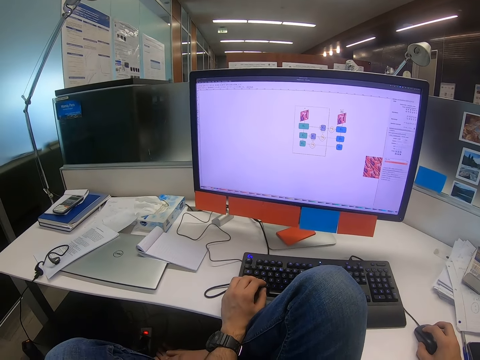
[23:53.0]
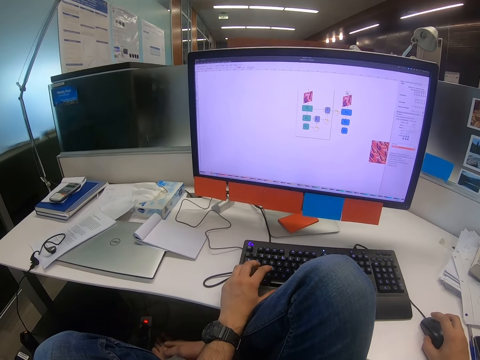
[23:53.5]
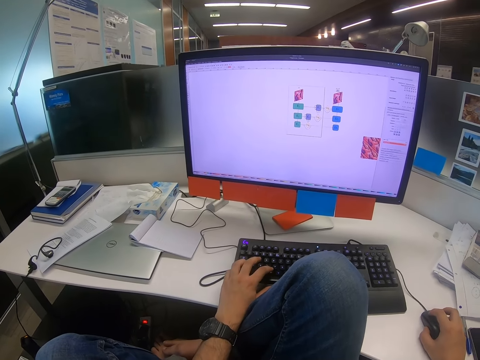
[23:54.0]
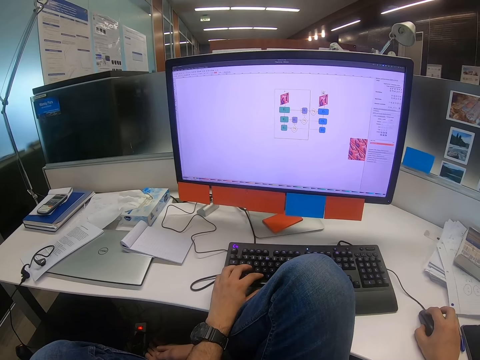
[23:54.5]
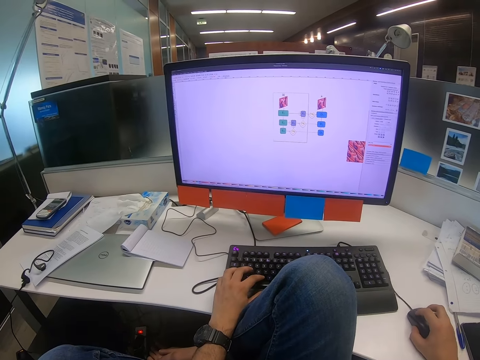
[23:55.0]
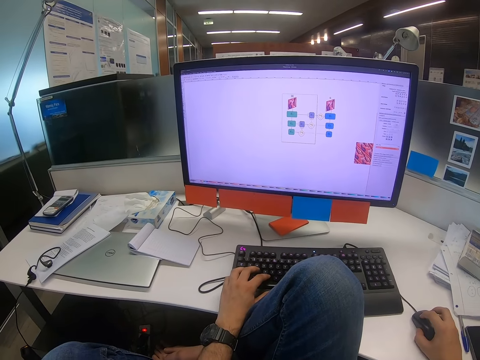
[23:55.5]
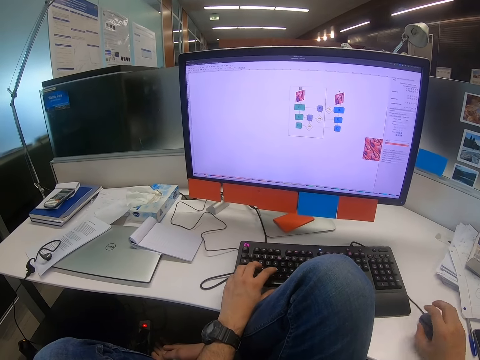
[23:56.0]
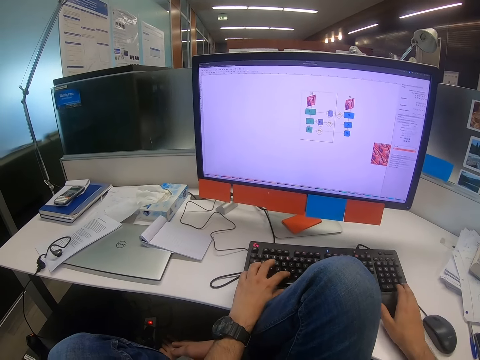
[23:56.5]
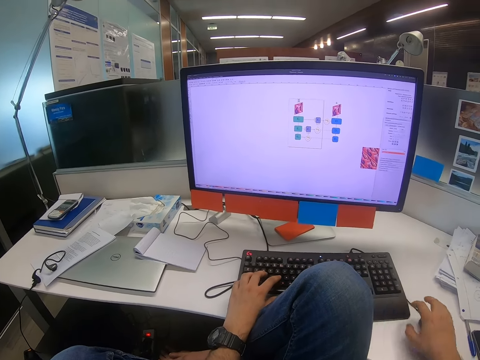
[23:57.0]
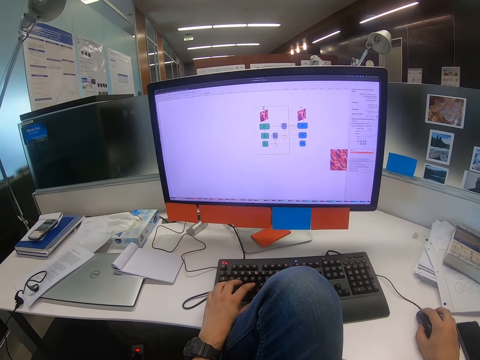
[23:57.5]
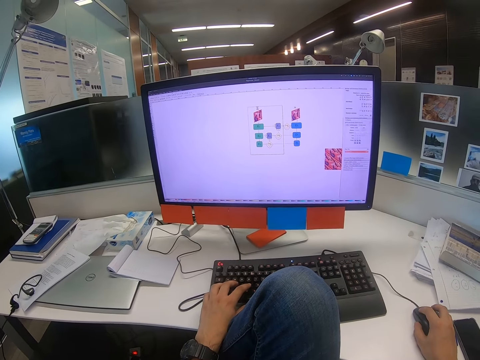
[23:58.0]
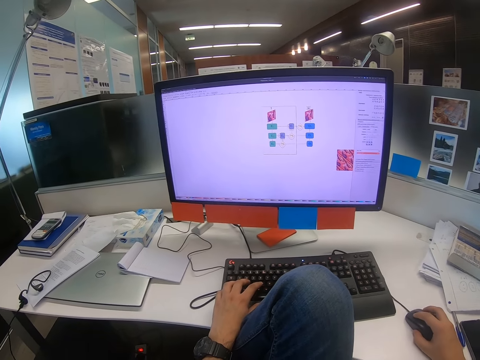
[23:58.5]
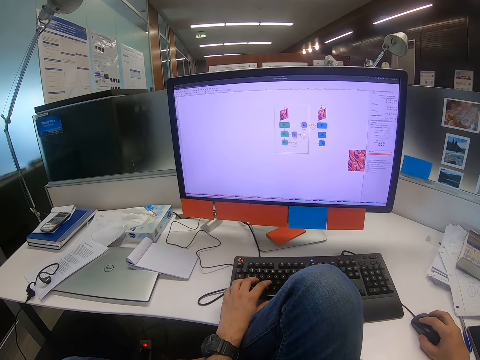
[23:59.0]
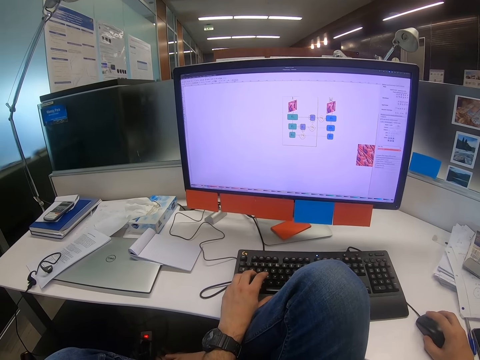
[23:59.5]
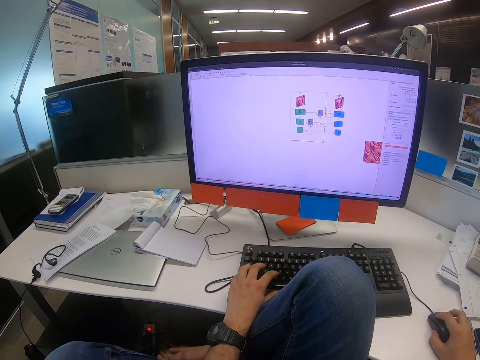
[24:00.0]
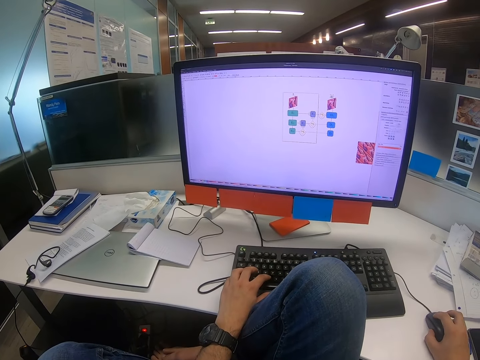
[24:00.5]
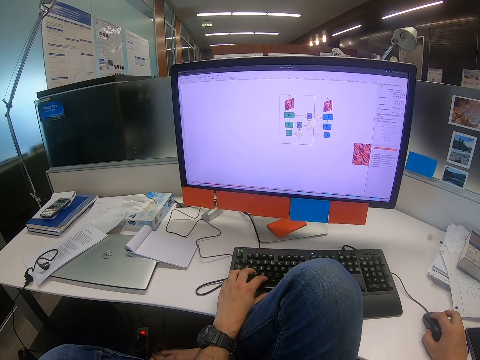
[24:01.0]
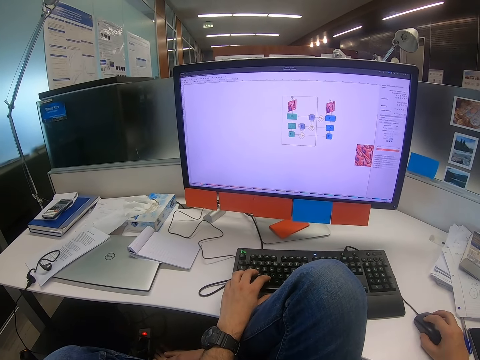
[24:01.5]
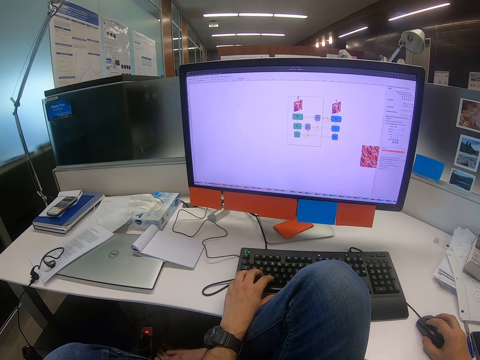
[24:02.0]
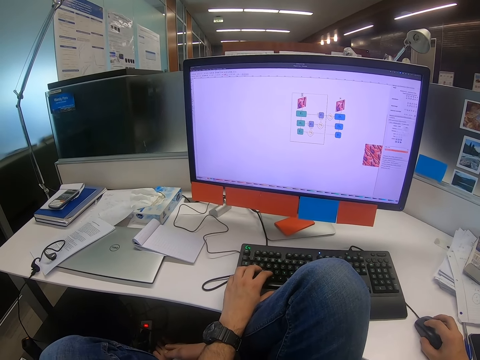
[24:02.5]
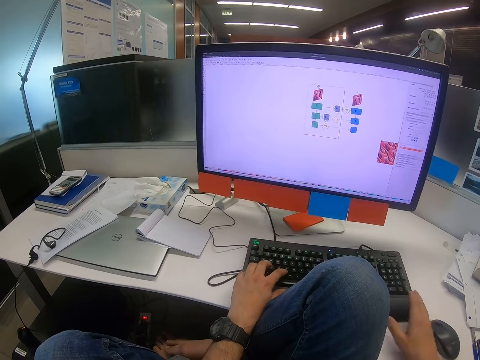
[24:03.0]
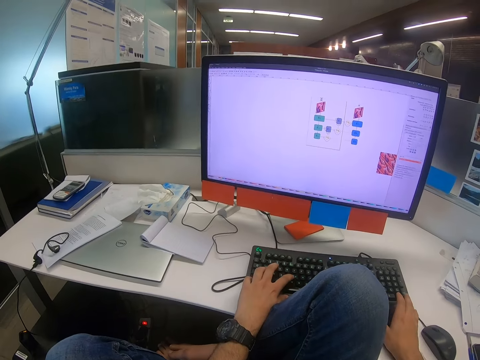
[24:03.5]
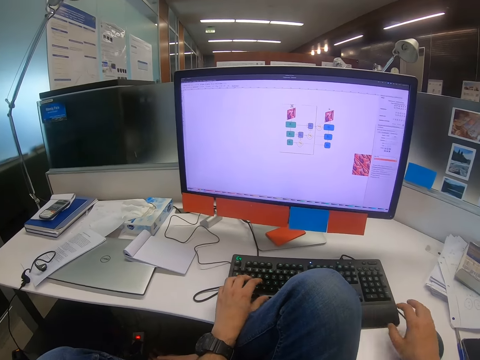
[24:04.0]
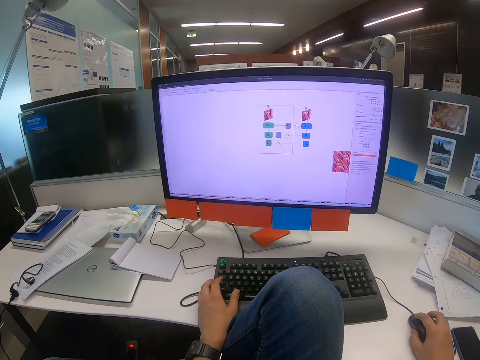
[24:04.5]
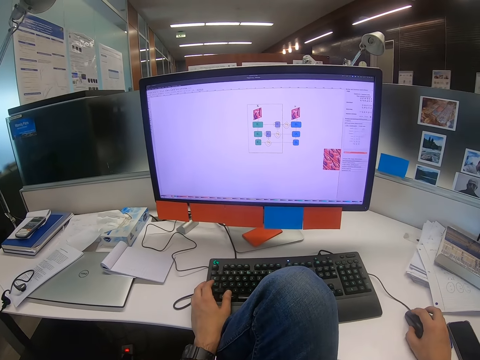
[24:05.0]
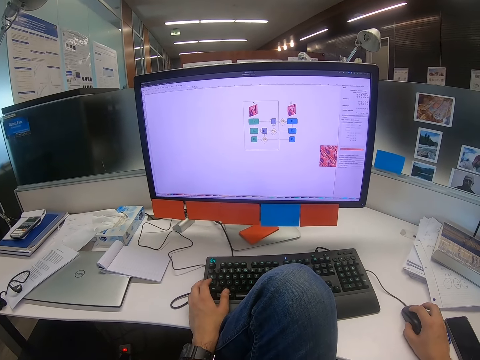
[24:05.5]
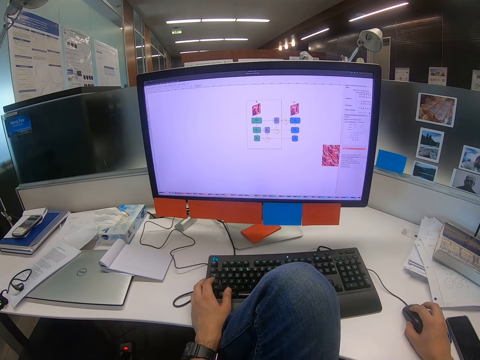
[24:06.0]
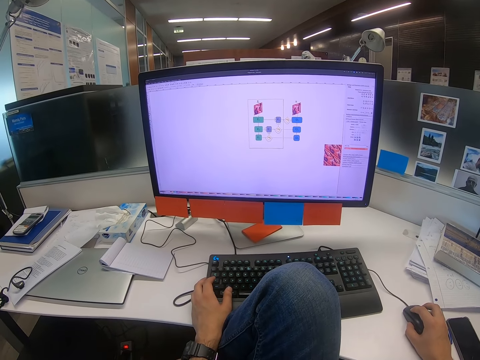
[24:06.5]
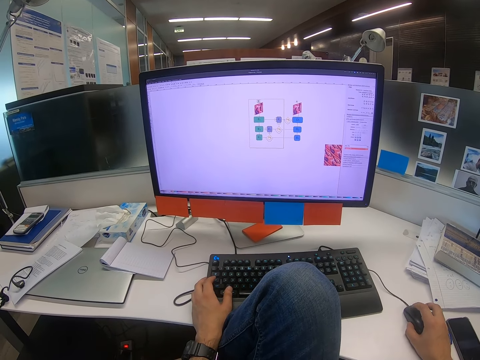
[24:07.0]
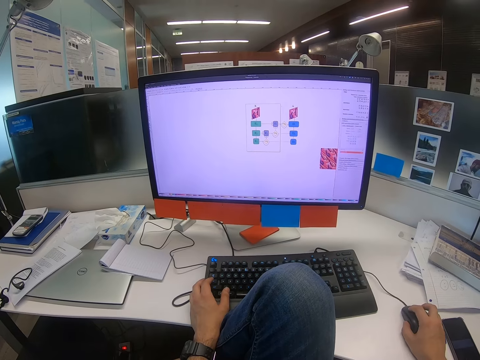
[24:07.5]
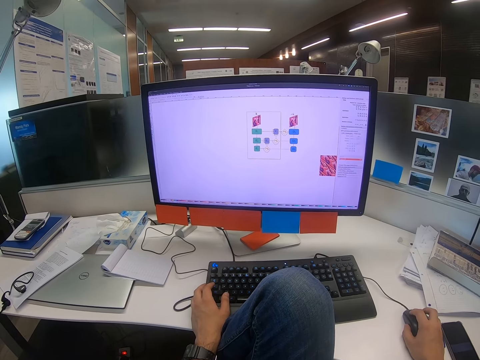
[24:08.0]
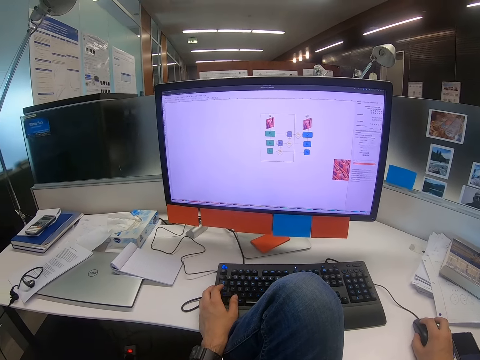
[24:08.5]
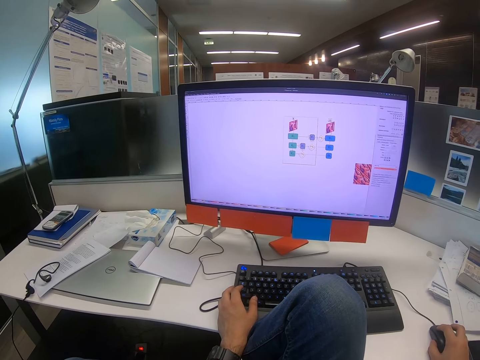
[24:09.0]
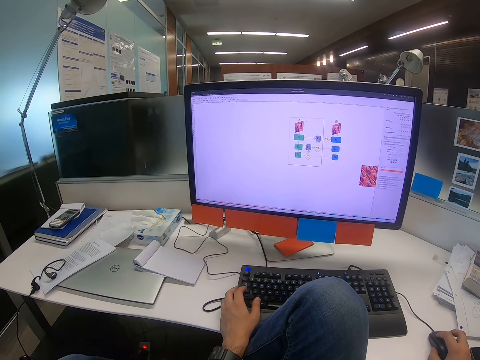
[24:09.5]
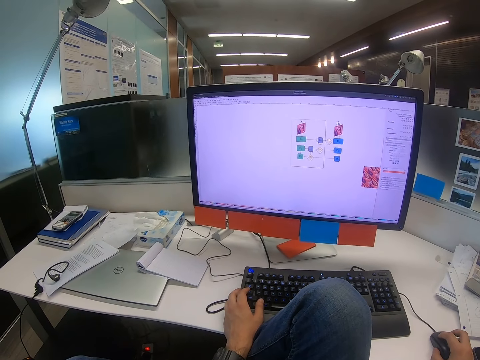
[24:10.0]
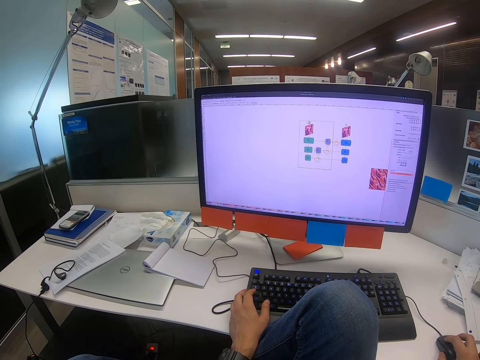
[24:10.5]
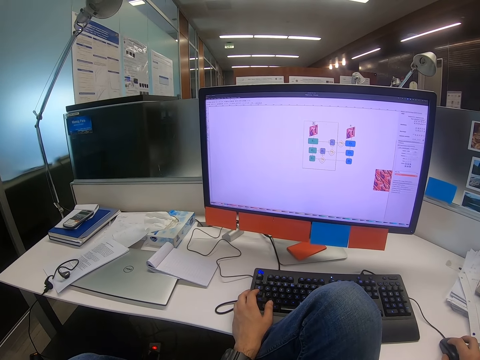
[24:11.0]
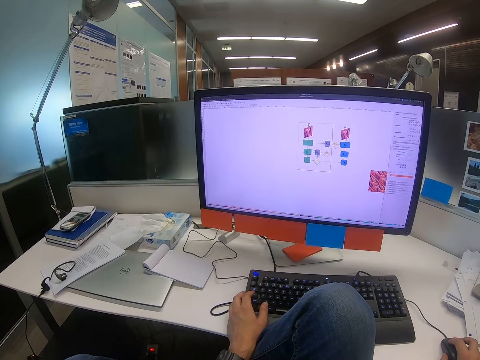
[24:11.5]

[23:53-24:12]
The camera wearer types on the keyboard with the left hand. He moves the mouse with his right hand. He types on the keyboard with the right hand. He moves the mouse with his right hand. He types on the keyboard with the left hand. He moves the mouse with his right hand.

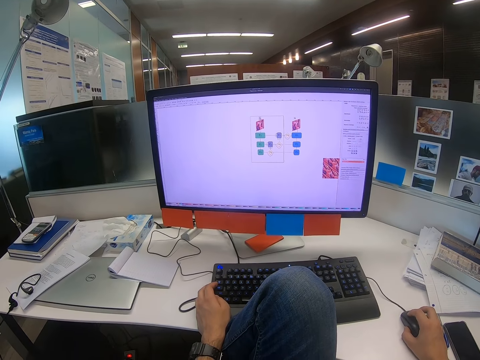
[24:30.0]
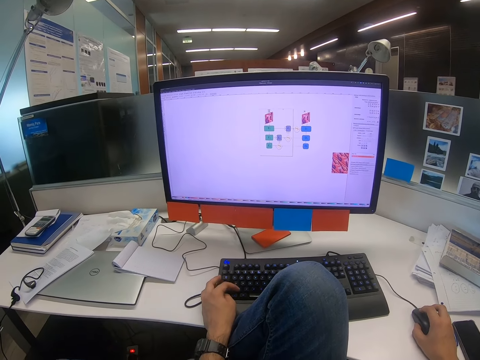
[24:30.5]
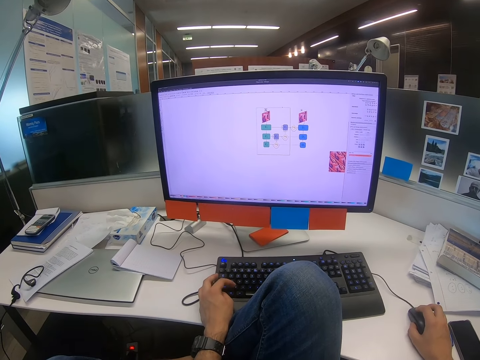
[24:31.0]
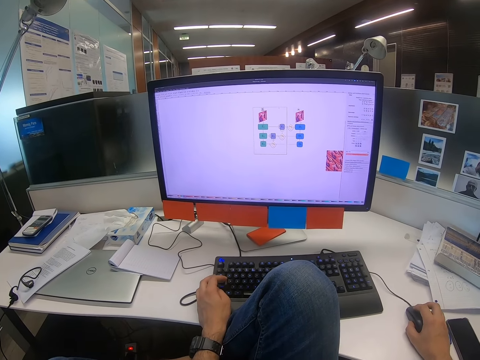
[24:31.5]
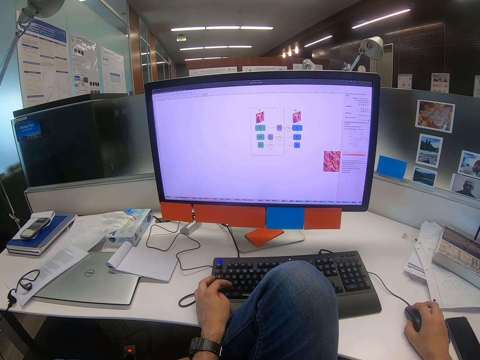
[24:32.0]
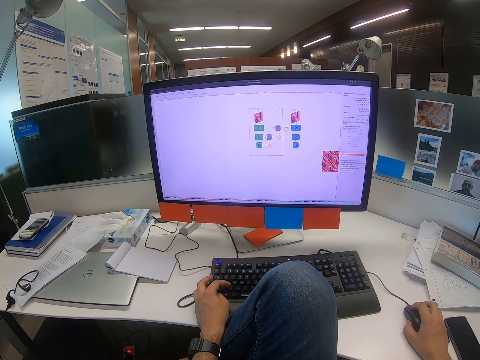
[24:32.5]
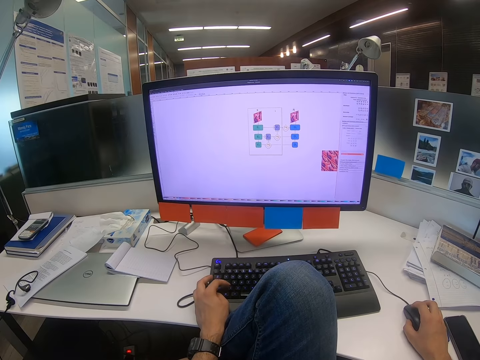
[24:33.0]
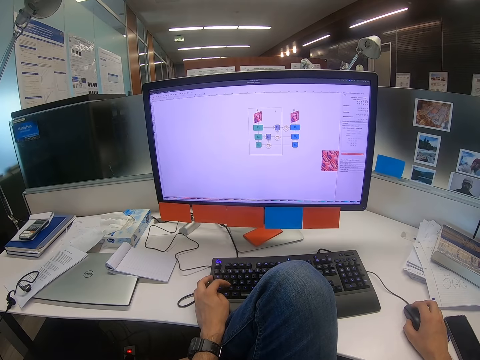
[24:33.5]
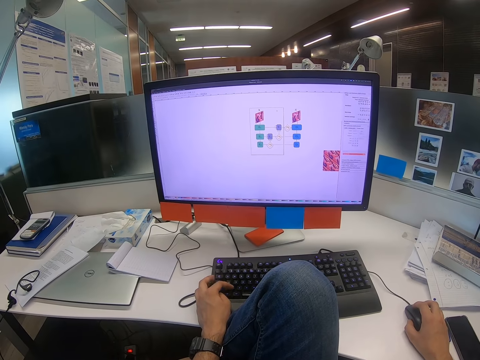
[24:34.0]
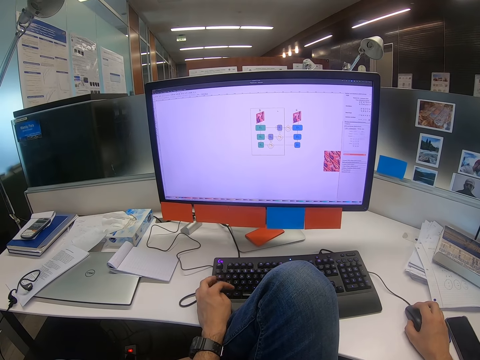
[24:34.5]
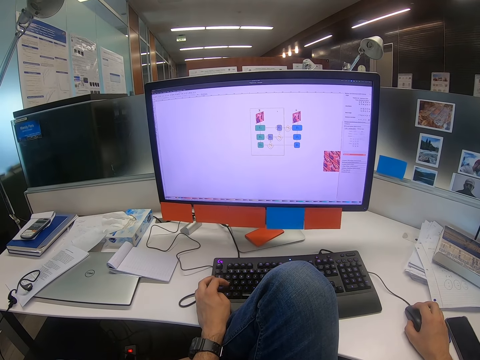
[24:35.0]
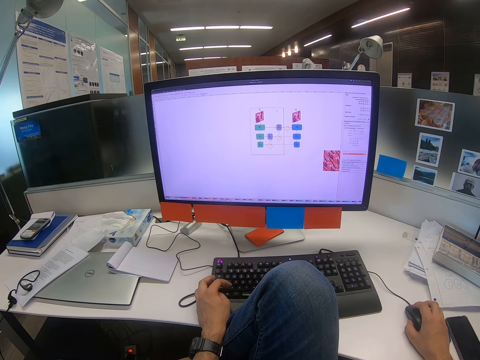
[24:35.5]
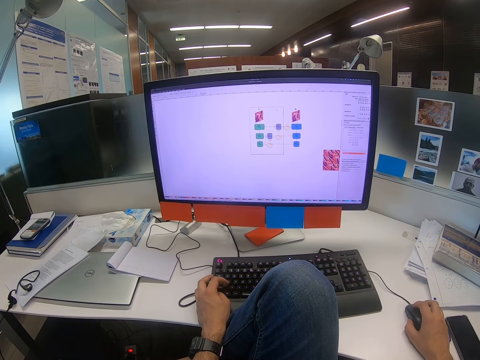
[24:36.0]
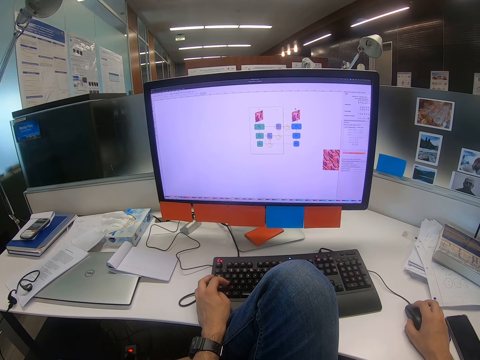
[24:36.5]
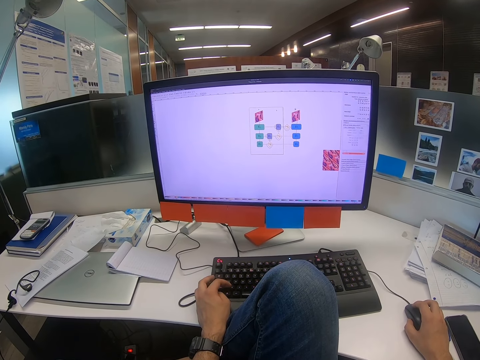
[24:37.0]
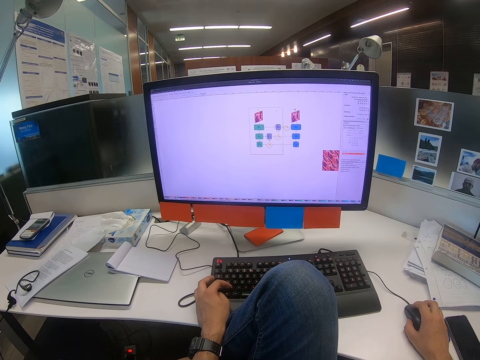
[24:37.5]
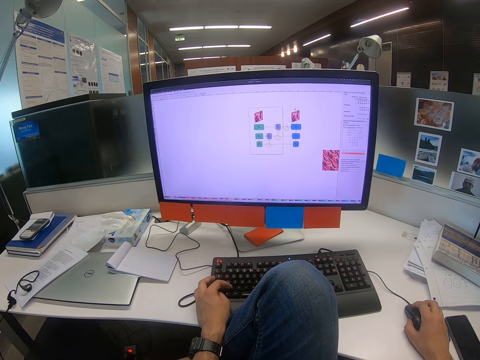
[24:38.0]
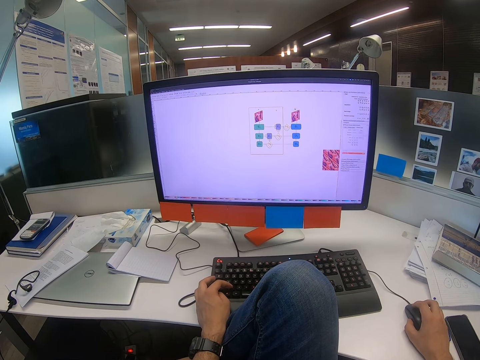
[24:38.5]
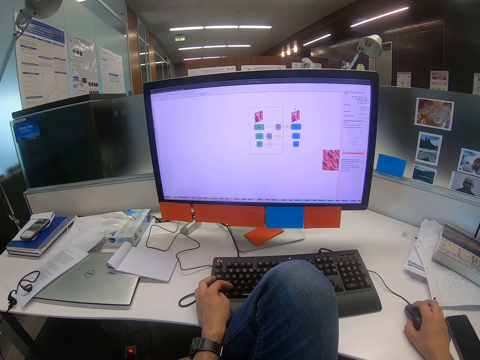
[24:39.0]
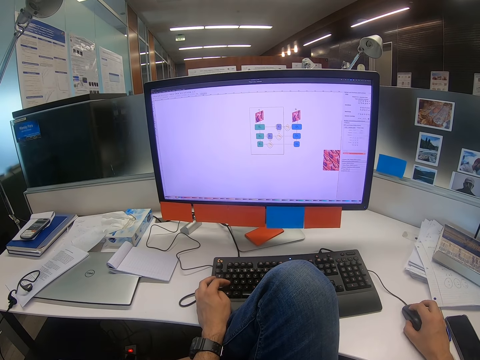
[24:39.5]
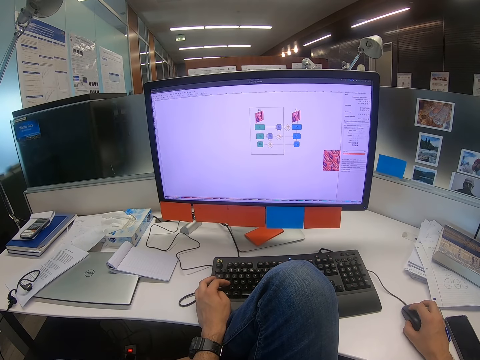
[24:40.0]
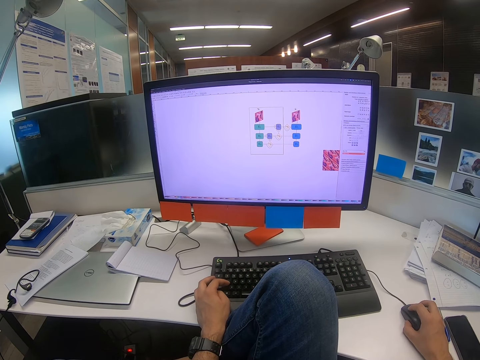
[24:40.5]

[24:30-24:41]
The camera wearer presses on the keyboard with the left hand.
